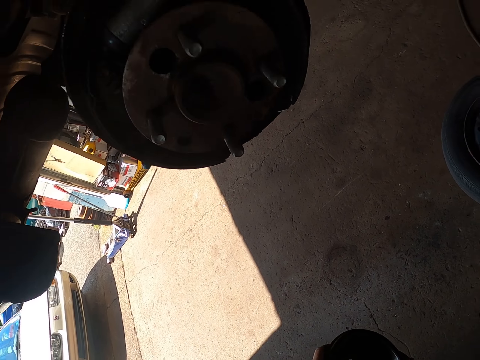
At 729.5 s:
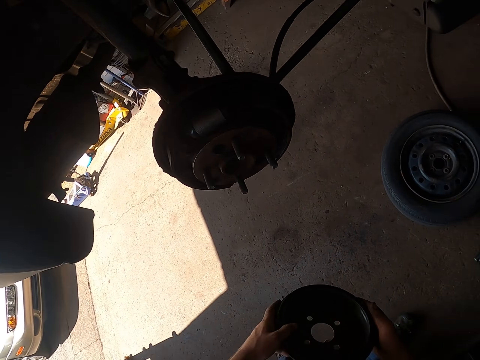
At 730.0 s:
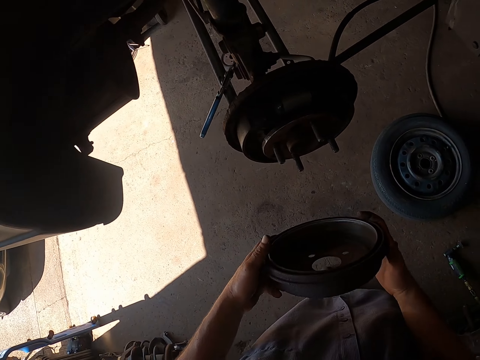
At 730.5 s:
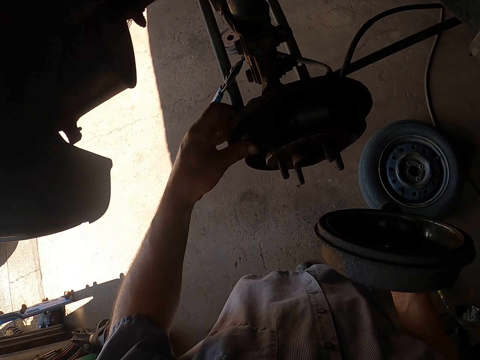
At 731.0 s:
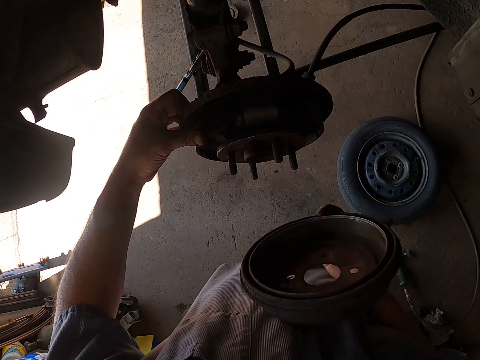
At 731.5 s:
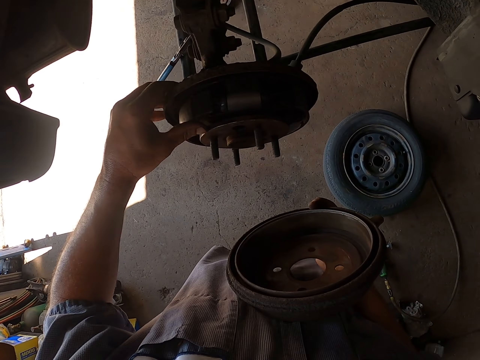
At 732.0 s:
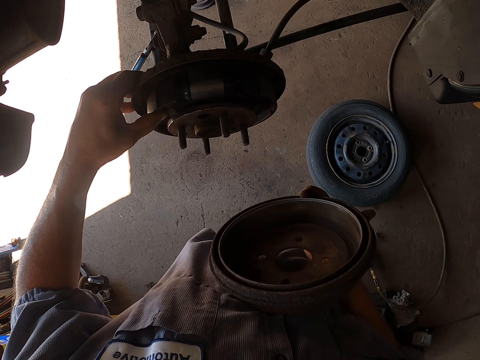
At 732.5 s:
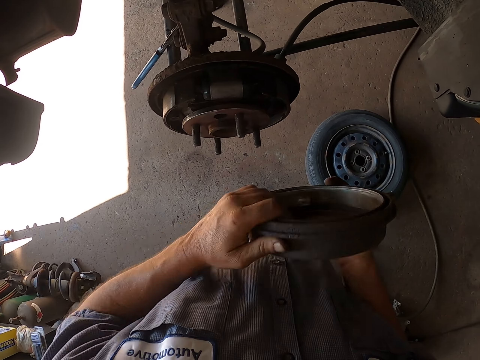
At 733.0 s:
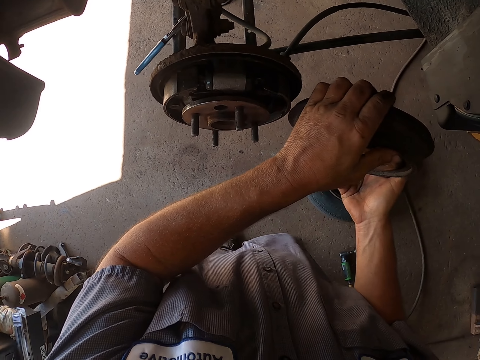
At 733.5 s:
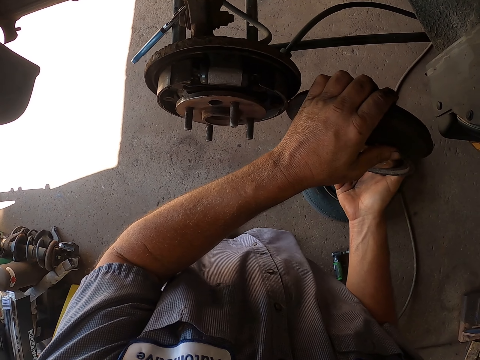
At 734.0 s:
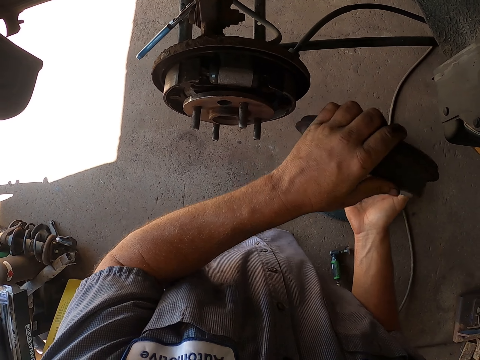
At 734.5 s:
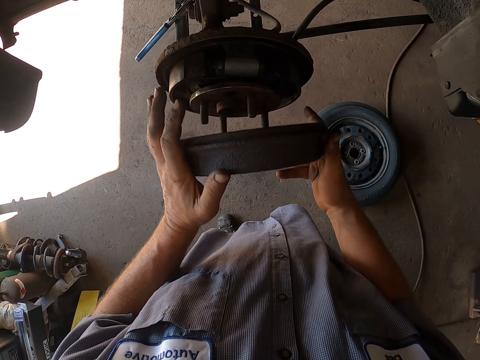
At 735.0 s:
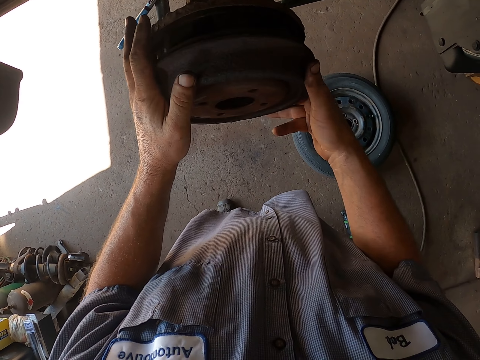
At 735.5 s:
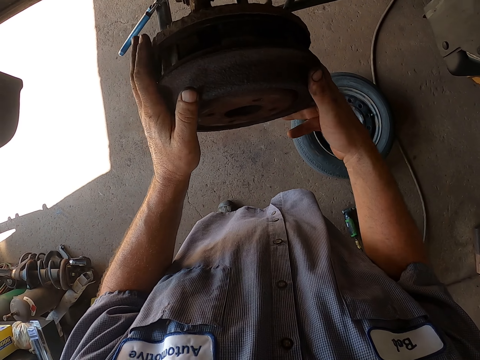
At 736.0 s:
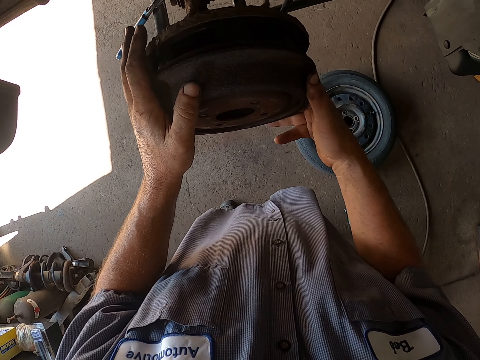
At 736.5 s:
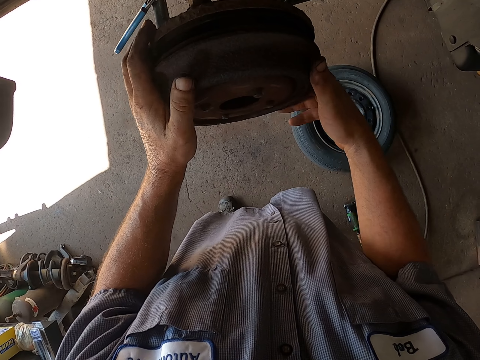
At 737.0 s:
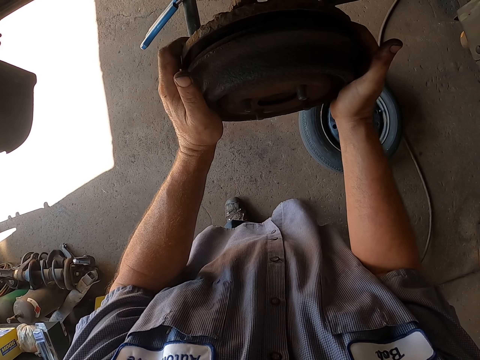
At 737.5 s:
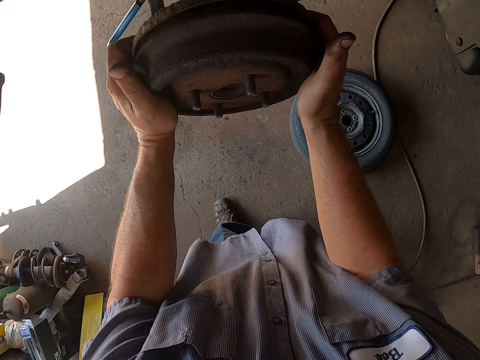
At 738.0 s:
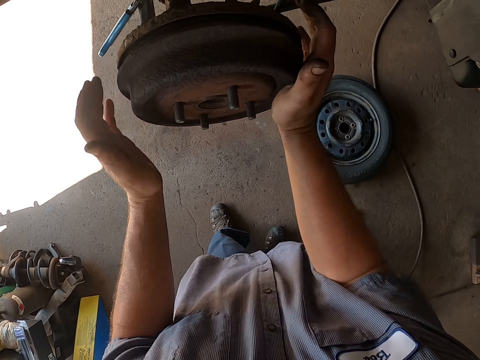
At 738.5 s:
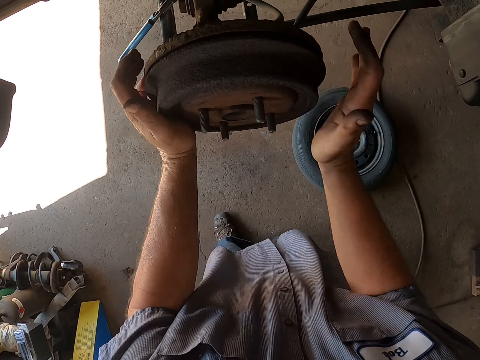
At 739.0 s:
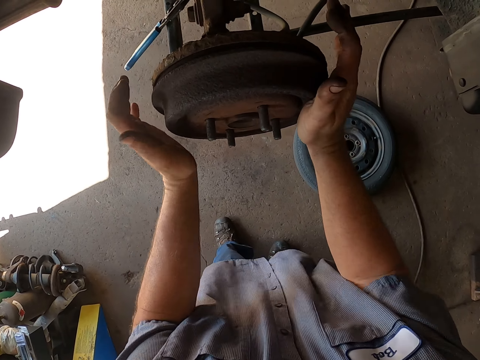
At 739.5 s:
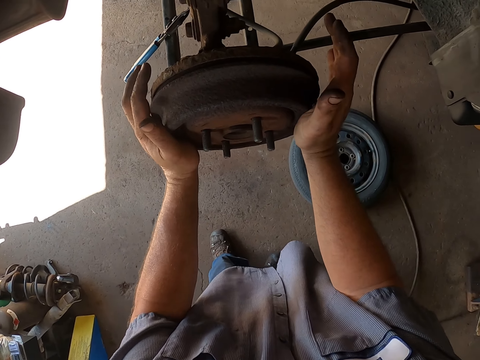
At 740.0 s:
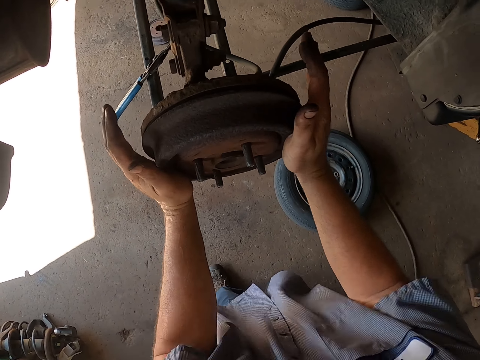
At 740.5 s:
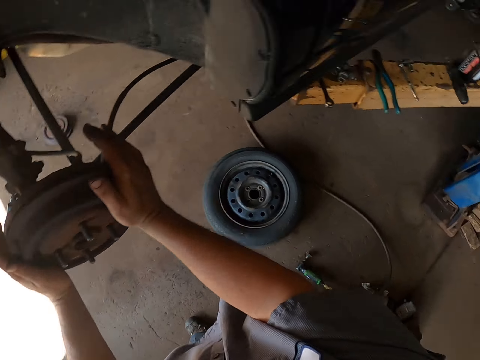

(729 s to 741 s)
The camera wearer touches the rear wheel bearing. They knock the hub with the cover. They fix the wheel hub and put the cover on the wheel hub.

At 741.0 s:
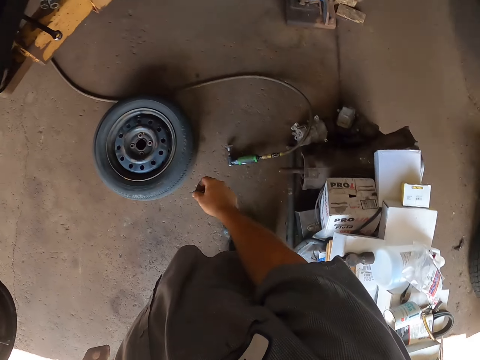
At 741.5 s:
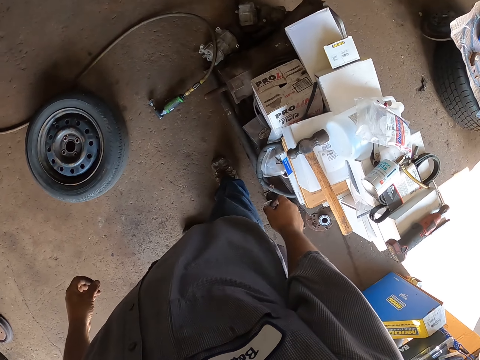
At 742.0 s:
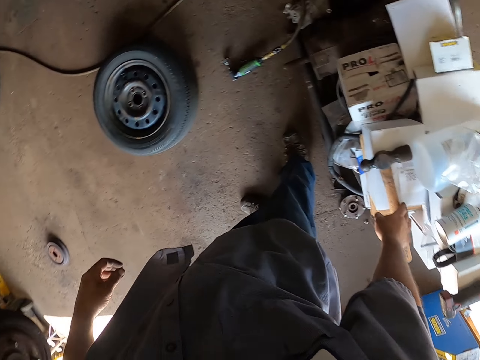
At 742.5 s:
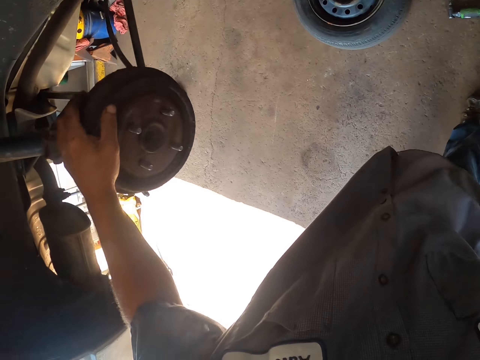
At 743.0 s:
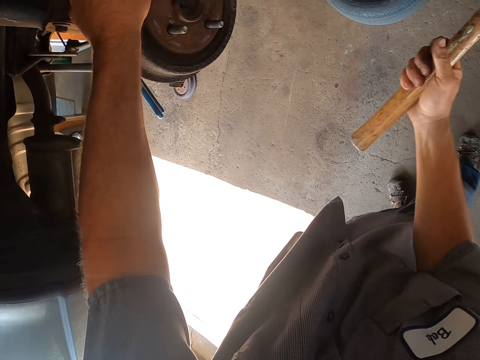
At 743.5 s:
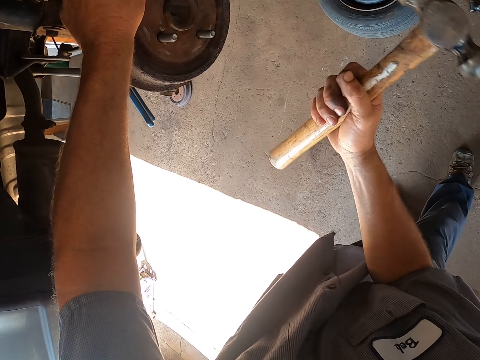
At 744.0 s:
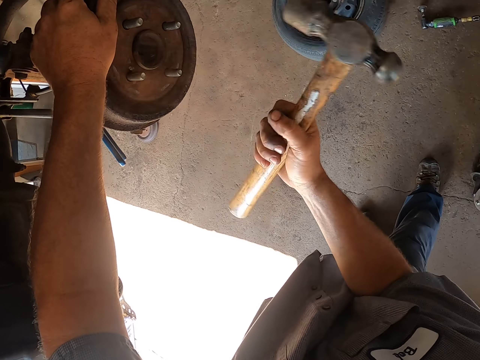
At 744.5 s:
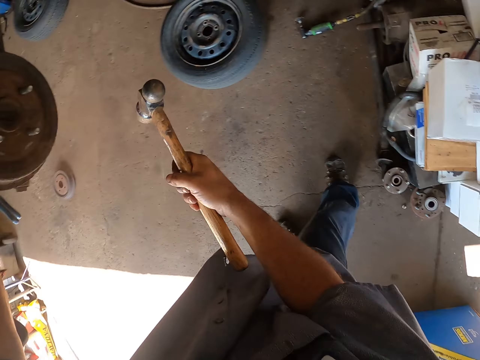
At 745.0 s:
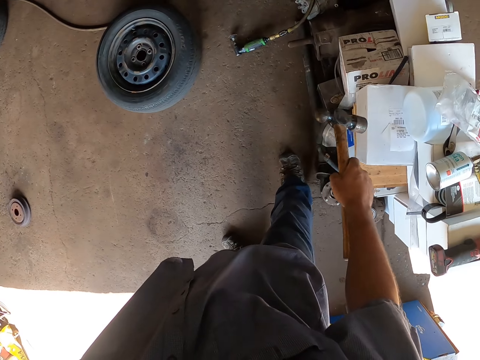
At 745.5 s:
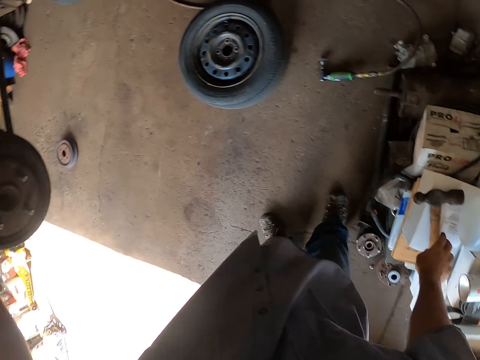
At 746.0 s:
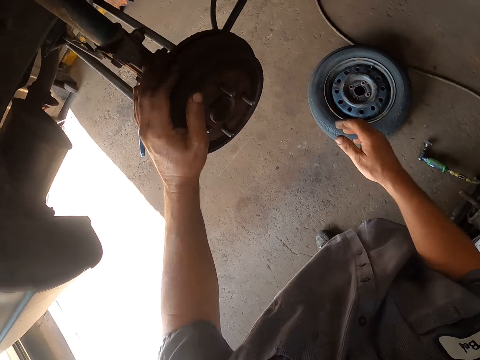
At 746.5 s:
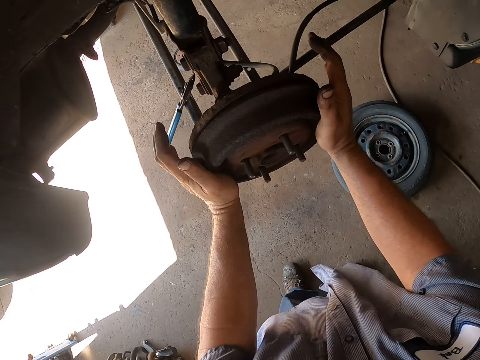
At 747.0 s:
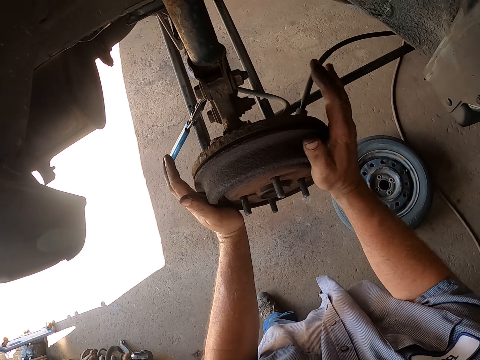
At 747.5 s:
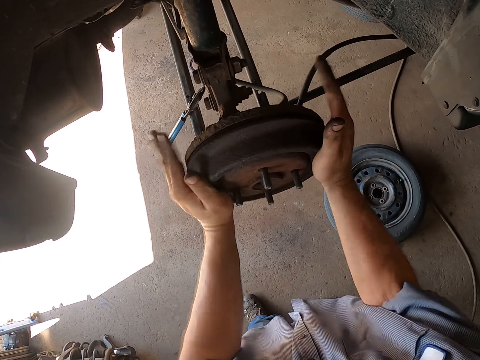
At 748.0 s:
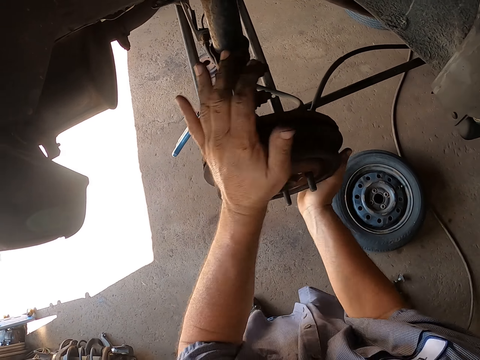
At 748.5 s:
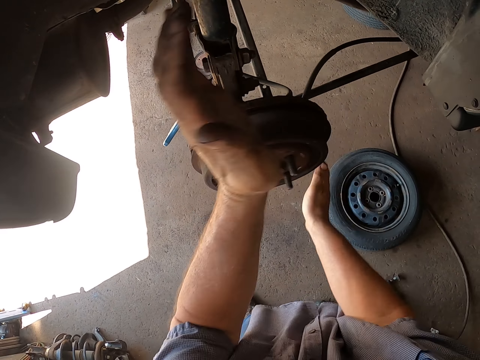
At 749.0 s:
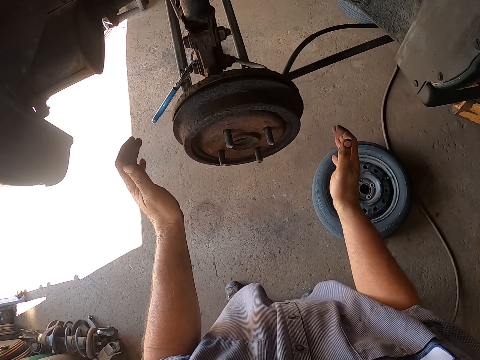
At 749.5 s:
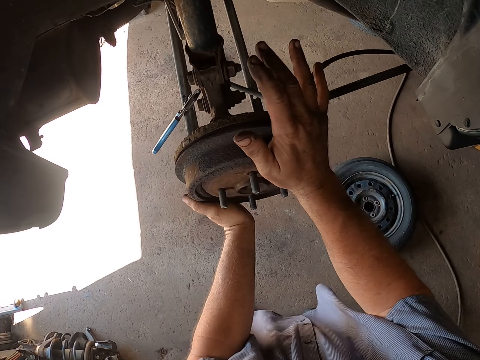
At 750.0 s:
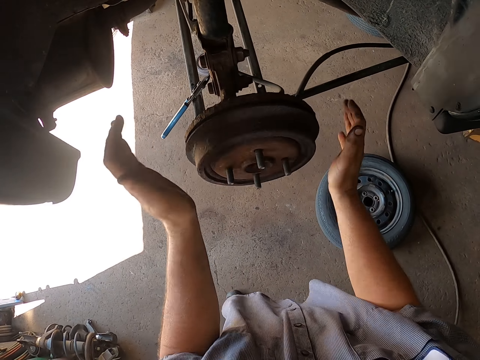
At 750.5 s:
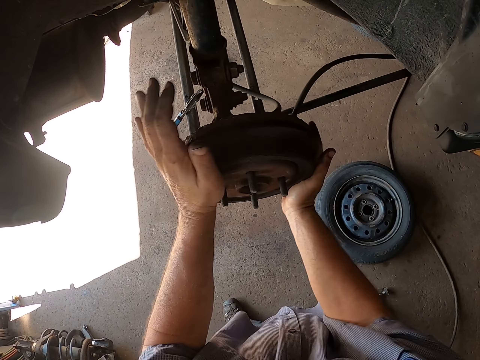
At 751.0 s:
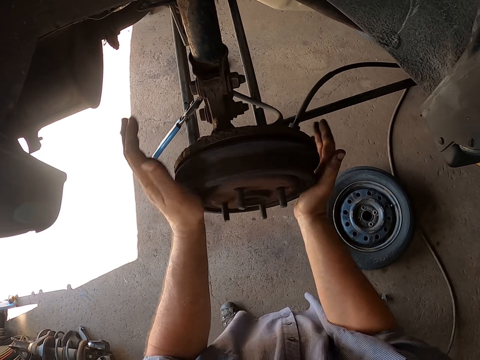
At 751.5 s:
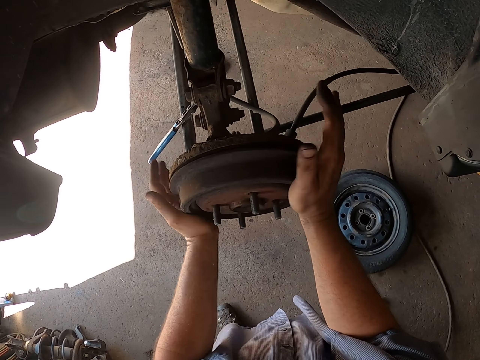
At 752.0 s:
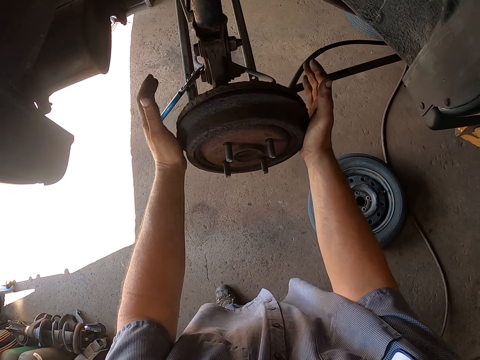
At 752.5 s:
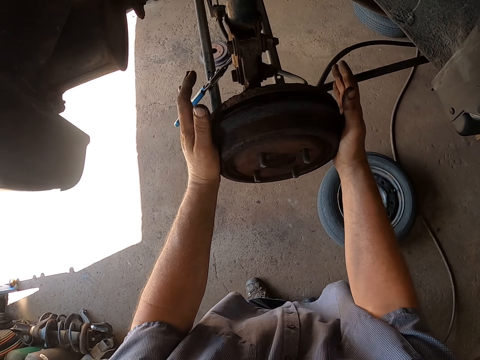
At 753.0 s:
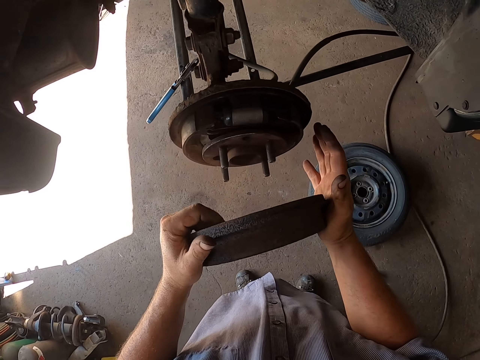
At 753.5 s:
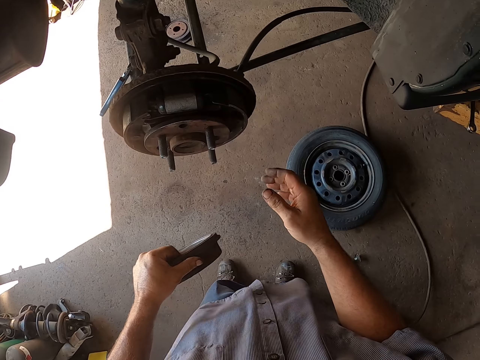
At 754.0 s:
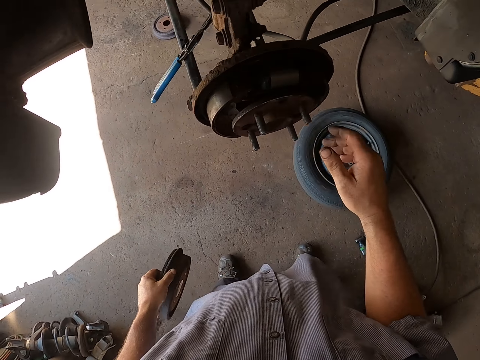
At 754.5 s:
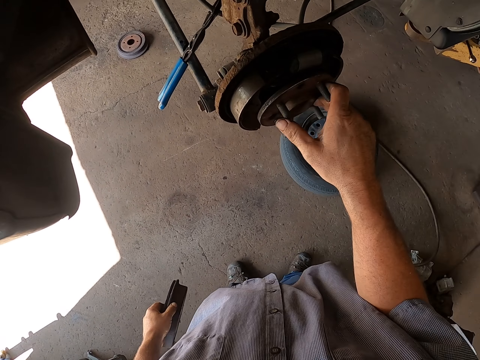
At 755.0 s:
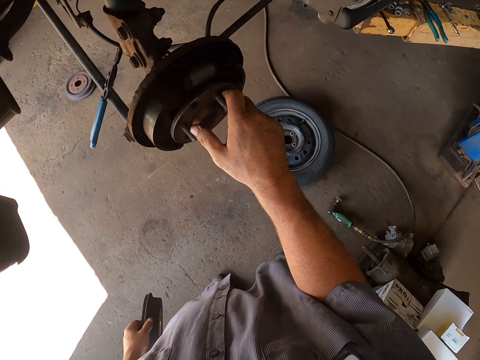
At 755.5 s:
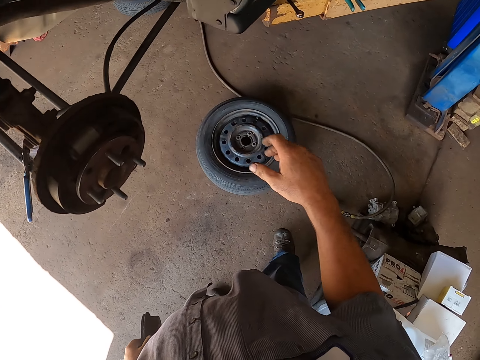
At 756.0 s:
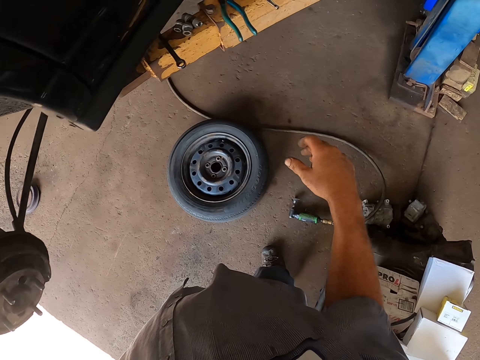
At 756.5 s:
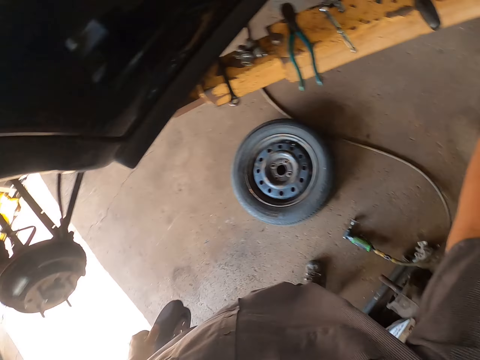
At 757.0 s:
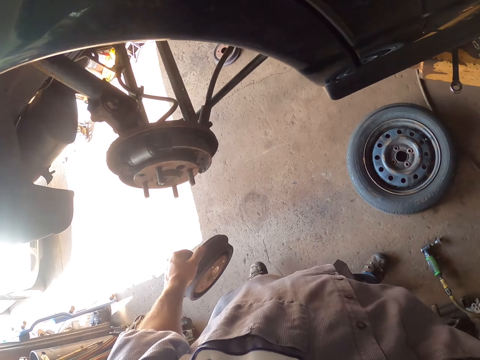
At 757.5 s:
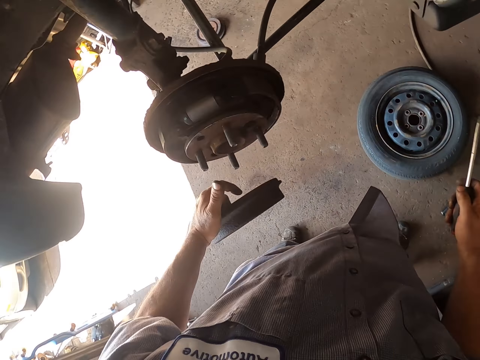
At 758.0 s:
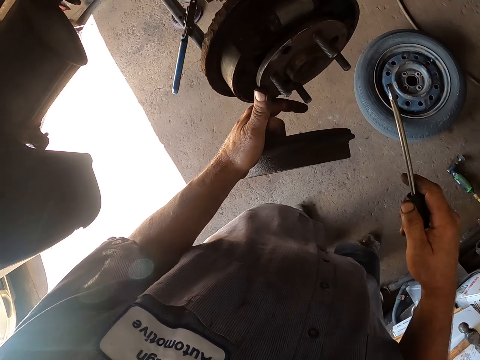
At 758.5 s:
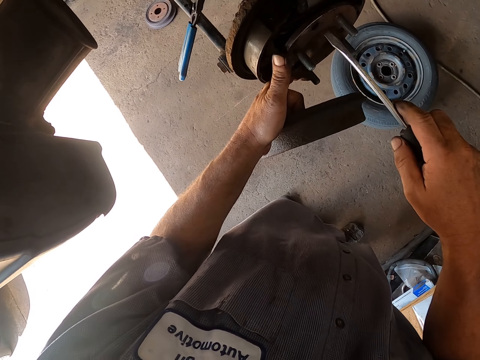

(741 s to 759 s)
The camera wearer looks around the garage. They grab a hammer, knock the wheel hub, and place the hammer on a box. They fix the wheel hub and rotate the wheel hub. They remove the wheel hub and remove the cover. They check the wheel bearing, look around the garage, and pick up a screwdriver.
